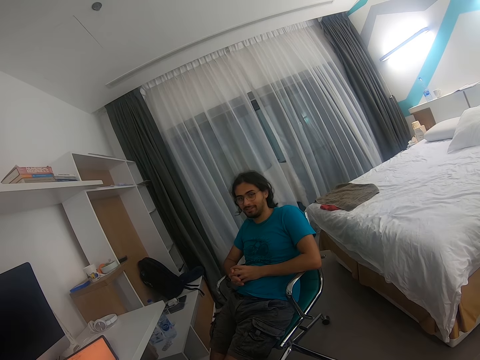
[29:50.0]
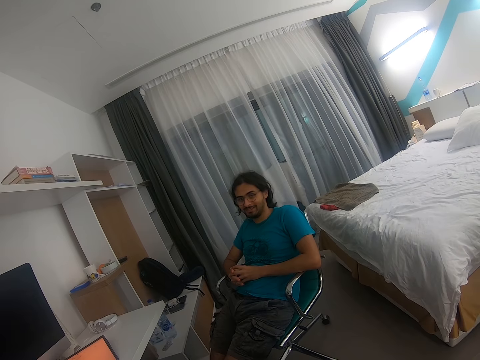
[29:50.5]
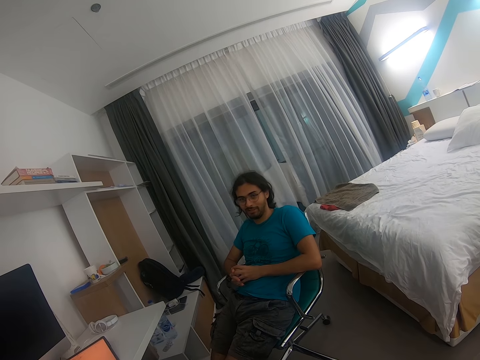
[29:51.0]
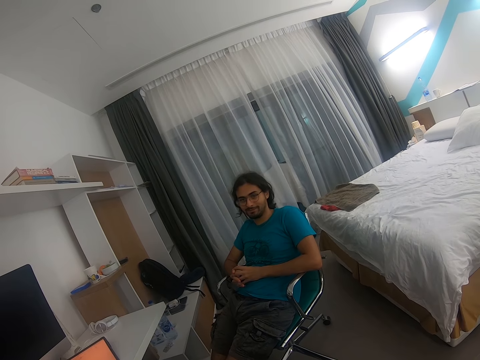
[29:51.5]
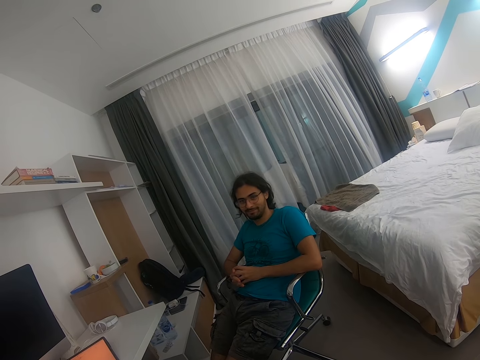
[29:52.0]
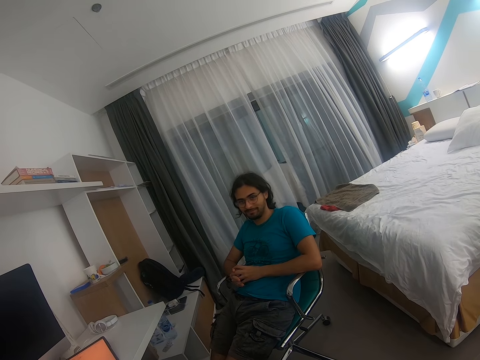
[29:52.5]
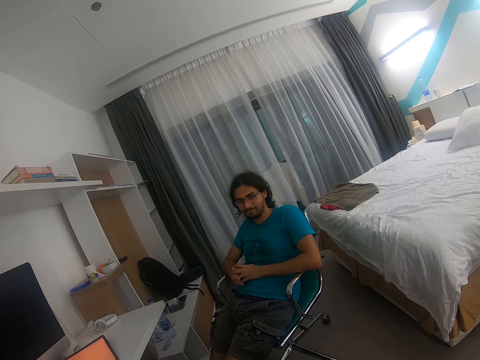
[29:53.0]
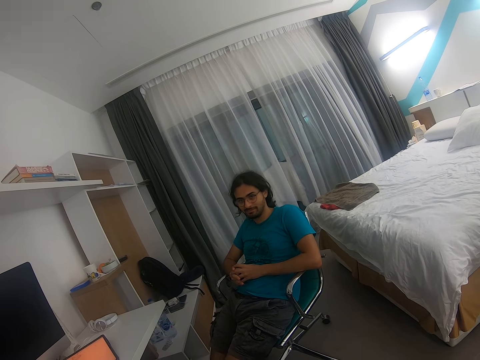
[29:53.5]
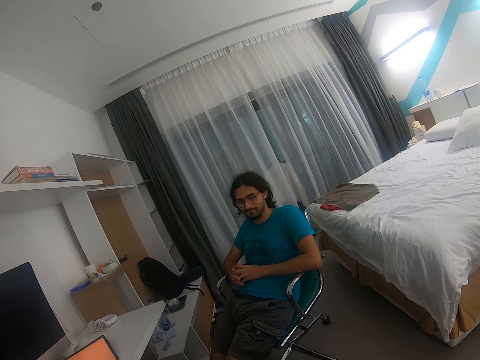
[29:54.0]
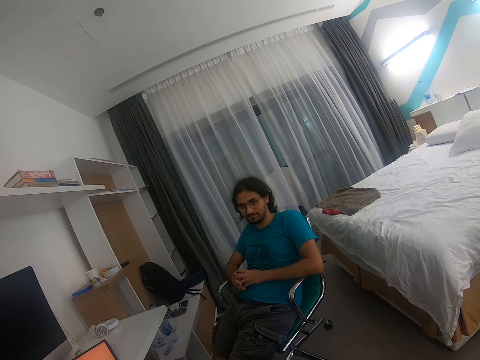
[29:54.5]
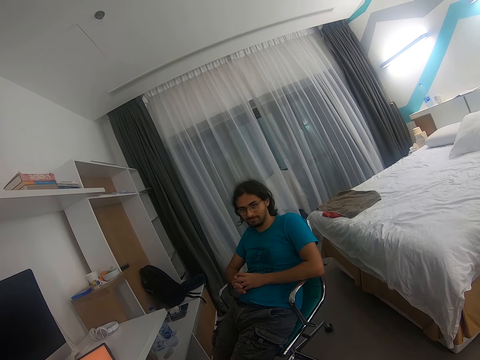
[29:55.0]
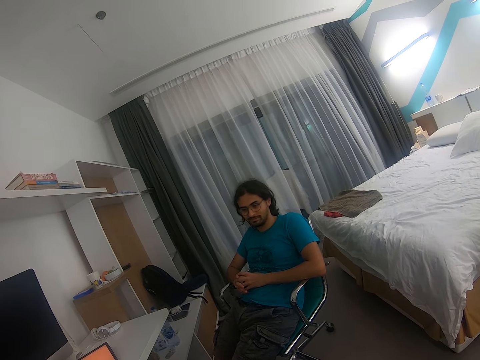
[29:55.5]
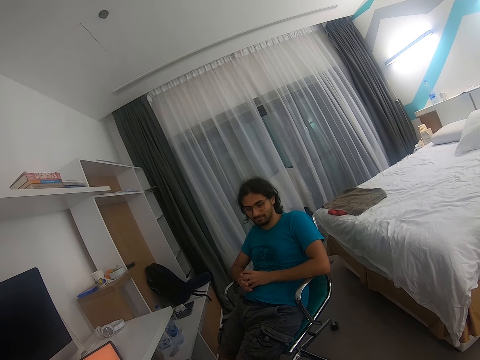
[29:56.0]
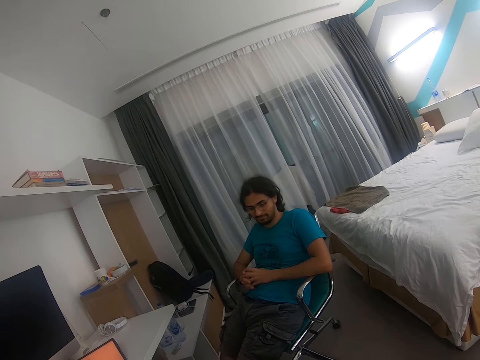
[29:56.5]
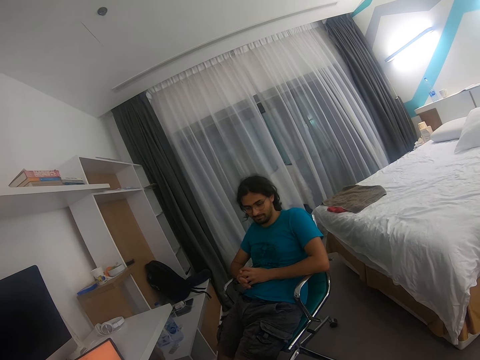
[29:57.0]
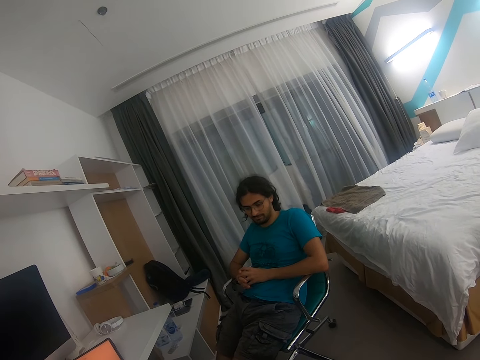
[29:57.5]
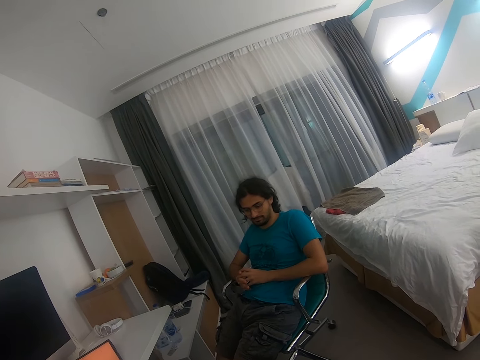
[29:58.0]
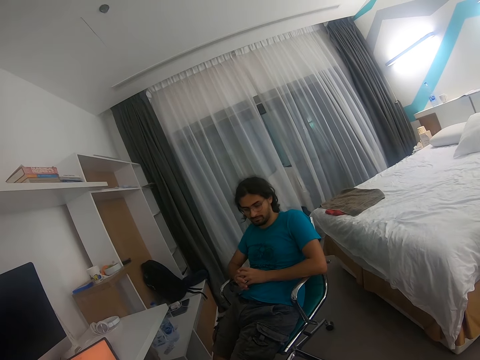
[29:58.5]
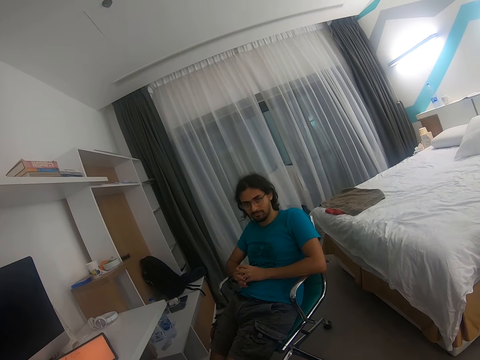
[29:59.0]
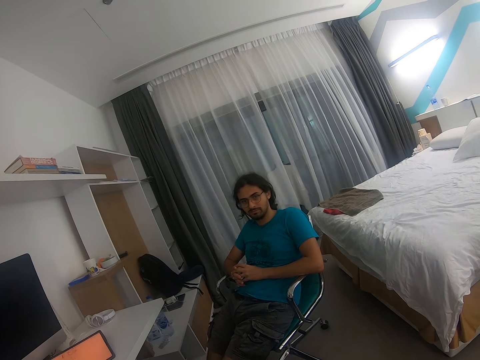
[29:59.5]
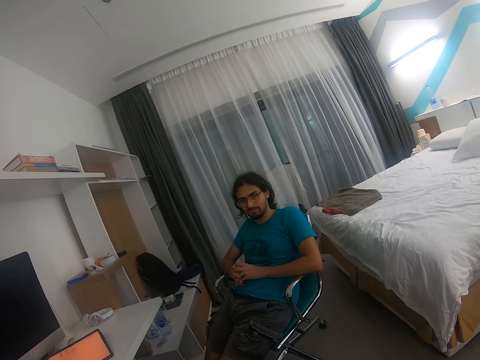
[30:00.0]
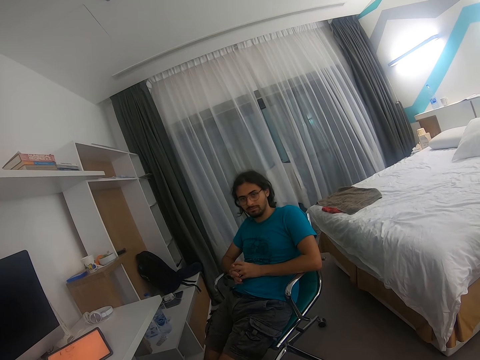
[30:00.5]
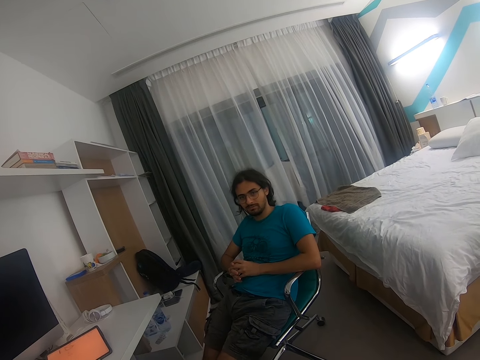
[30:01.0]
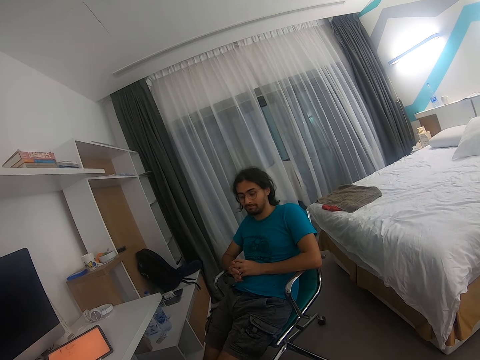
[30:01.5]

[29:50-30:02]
A man converses with the camera wearer. The camera wearer talks to the man.

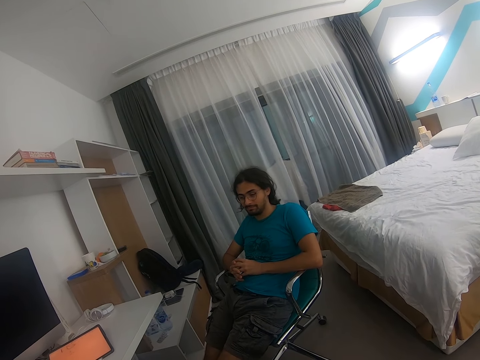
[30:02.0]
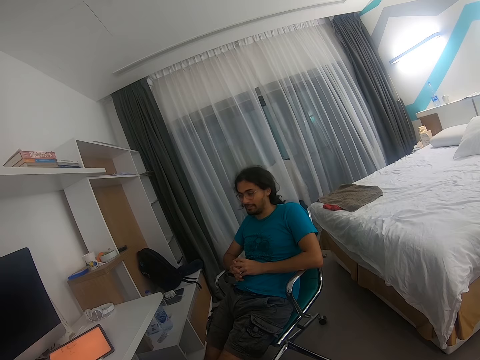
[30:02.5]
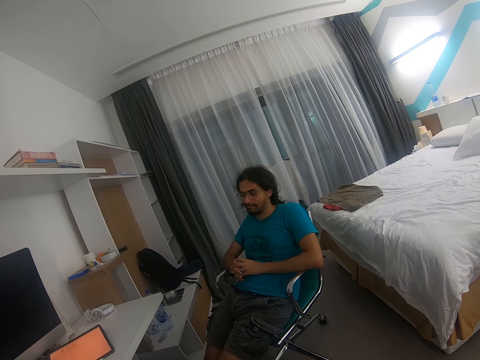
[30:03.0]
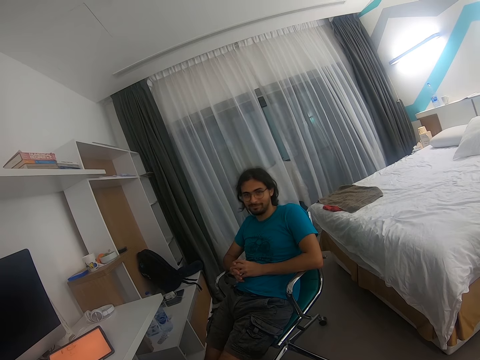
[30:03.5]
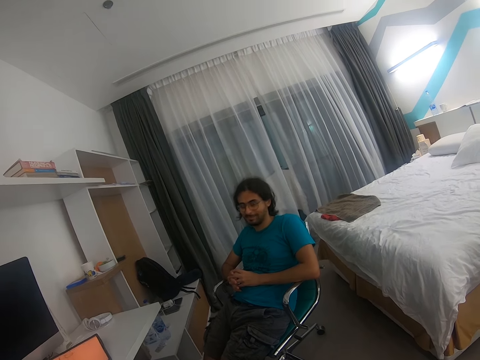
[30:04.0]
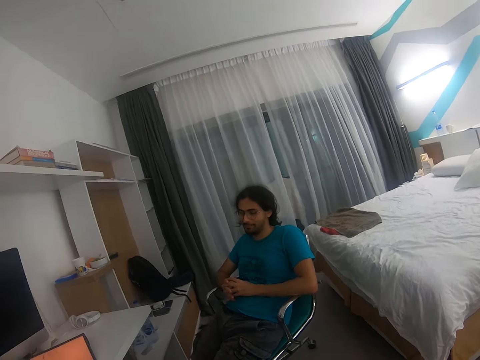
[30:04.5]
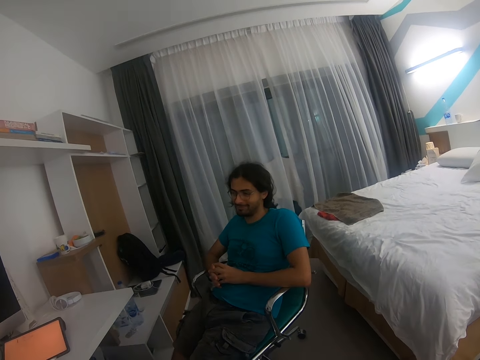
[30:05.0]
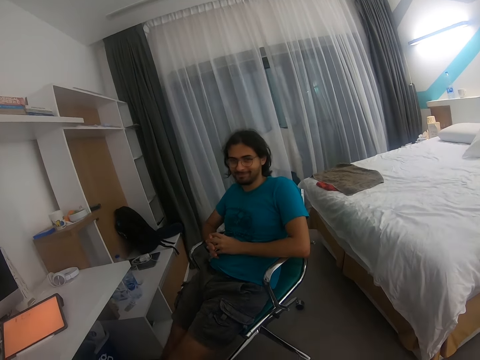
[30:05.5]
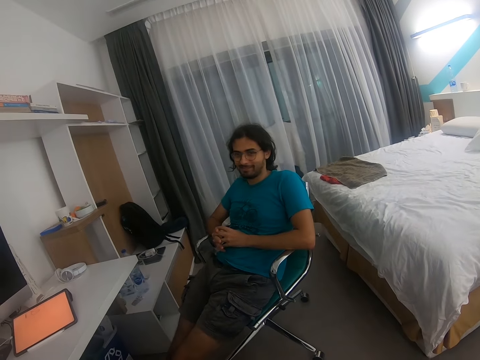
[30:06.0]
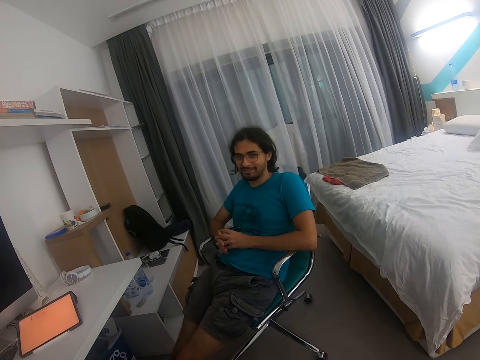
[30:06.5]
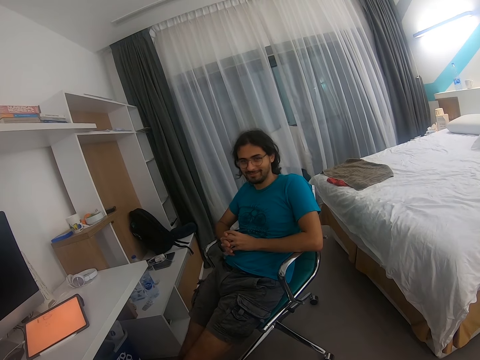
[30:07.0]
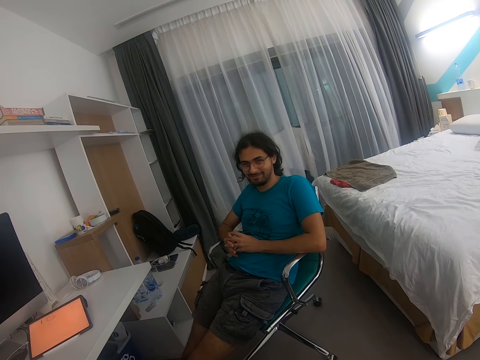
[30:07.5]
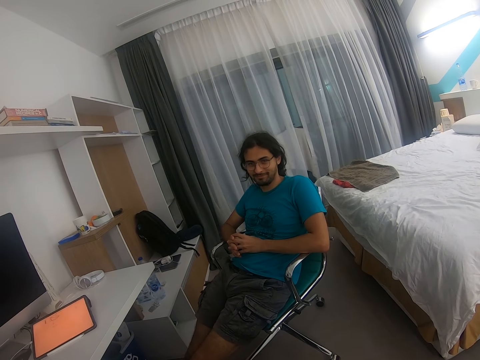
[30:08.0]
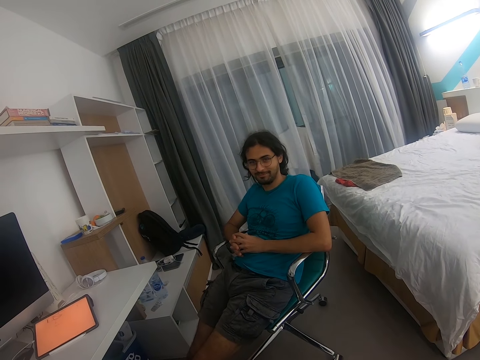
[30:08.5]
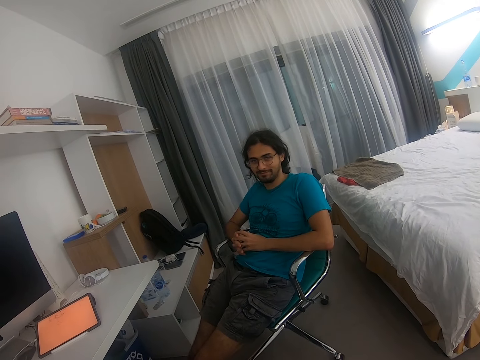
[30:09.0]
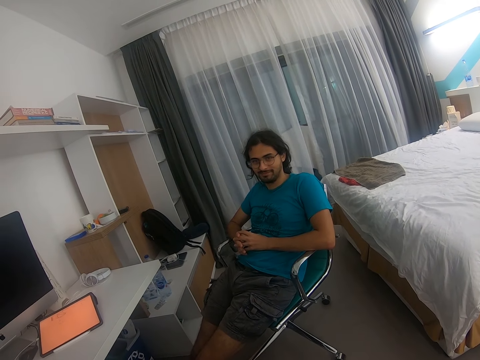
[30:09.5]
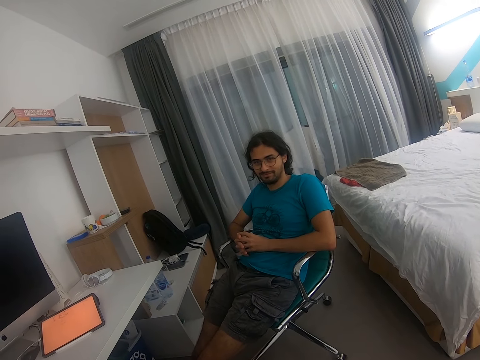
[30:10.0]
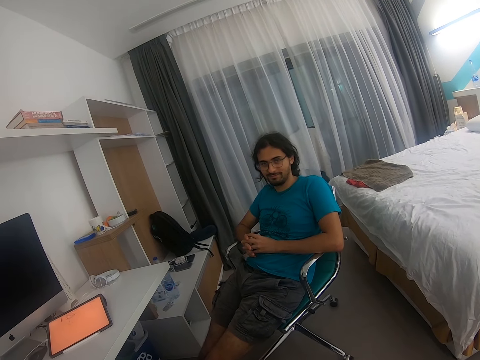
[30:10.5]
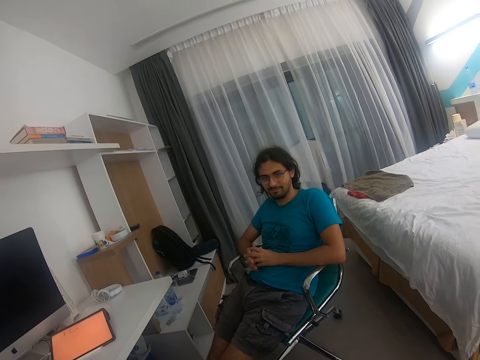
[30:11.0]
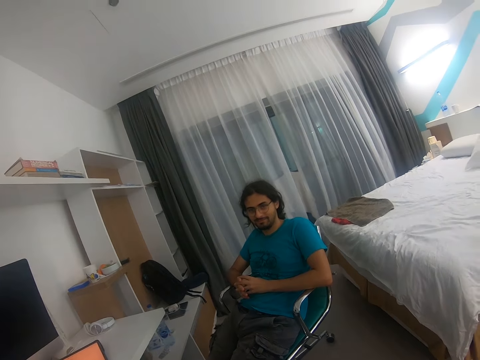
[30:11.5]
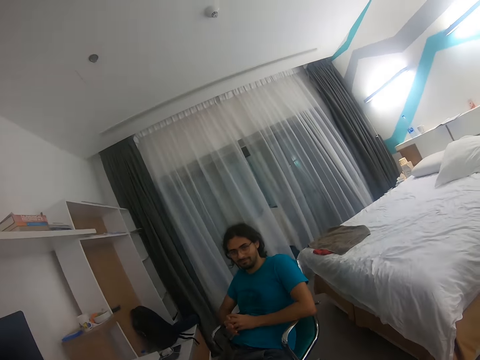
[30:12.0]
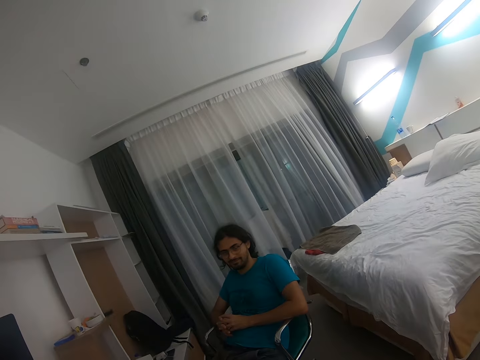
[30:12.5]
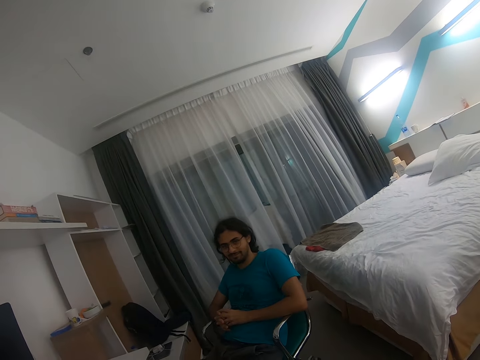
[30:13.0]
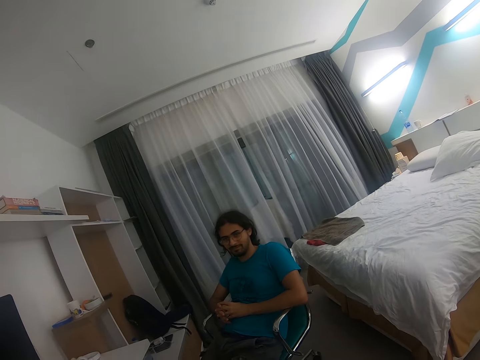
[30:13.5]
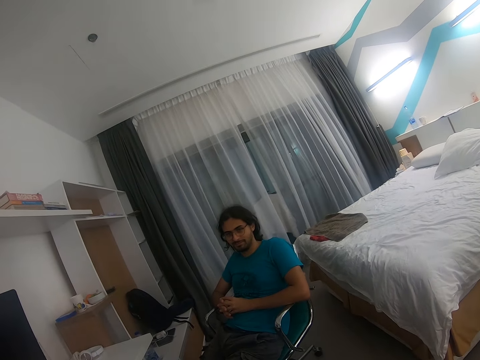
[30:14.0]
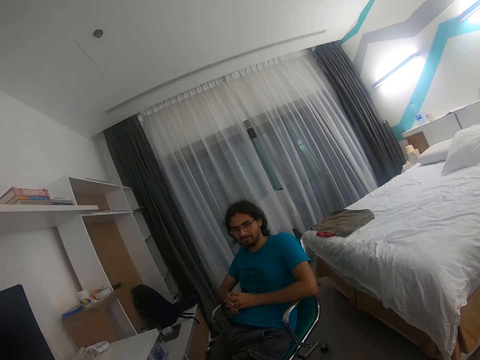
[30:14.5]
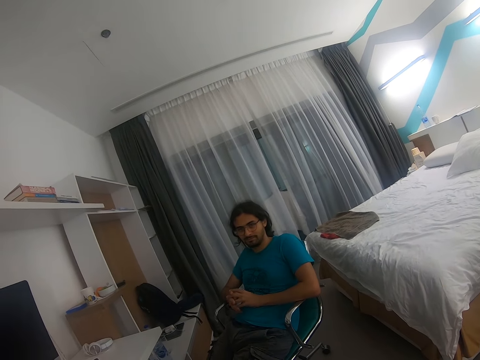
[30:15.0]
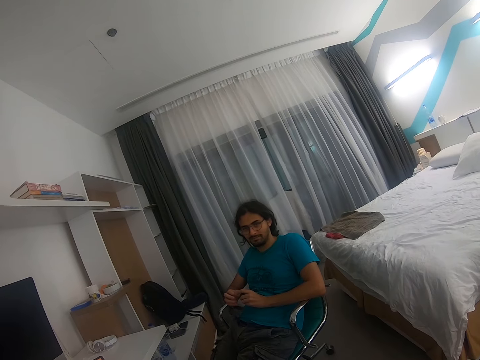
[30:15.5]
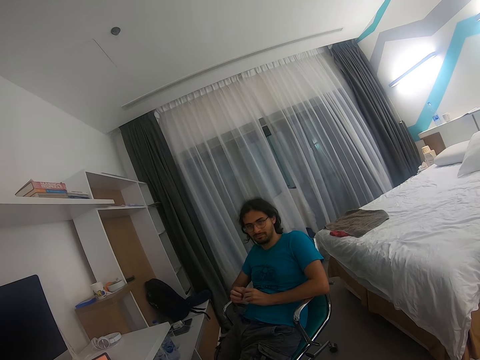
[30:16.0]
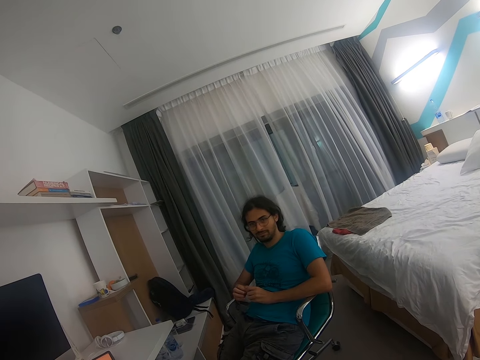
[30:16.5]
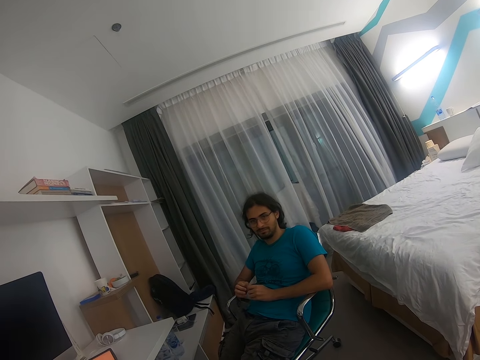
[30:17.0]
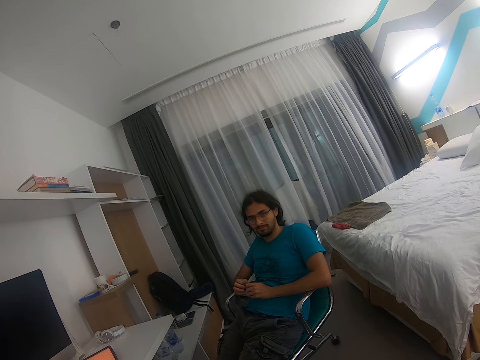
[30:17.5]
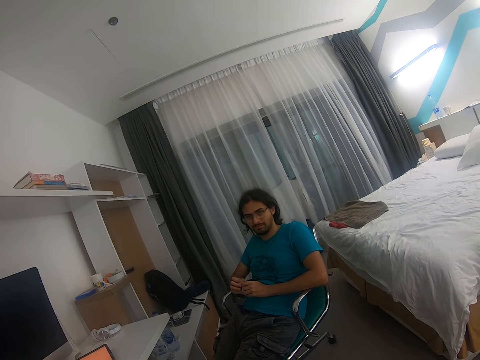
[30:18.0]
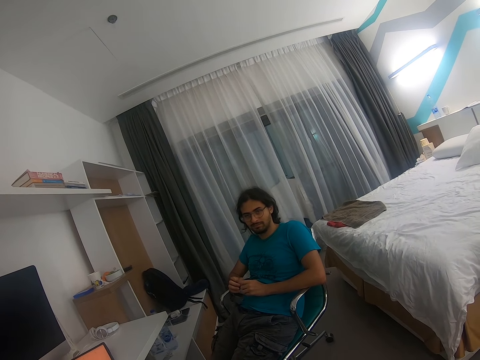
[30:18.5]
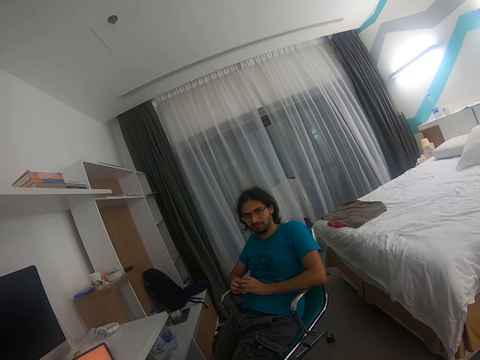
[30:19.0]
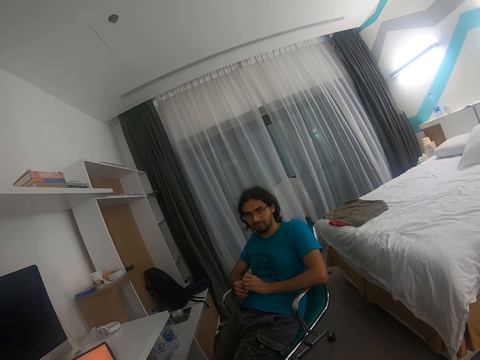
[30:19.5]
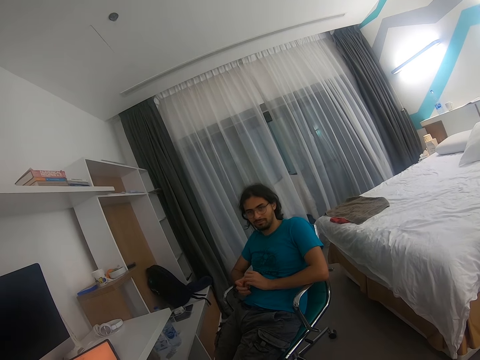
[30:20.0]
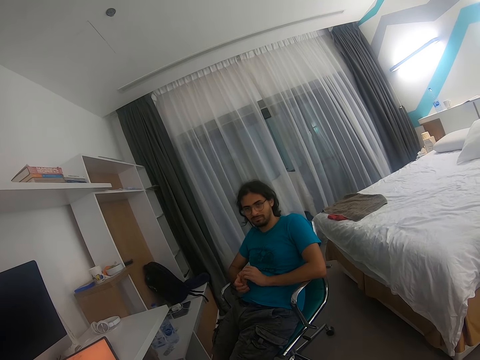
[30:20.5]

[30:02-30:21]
The camera wearer laughs around. They talk to a man.
